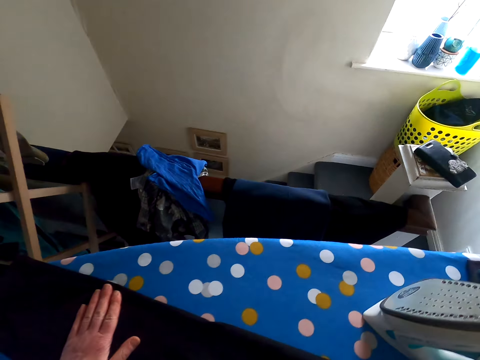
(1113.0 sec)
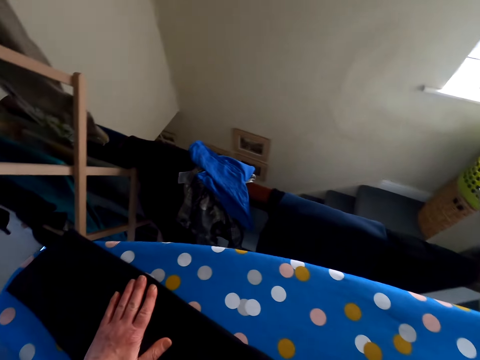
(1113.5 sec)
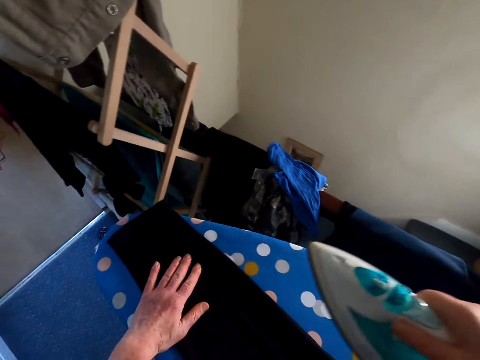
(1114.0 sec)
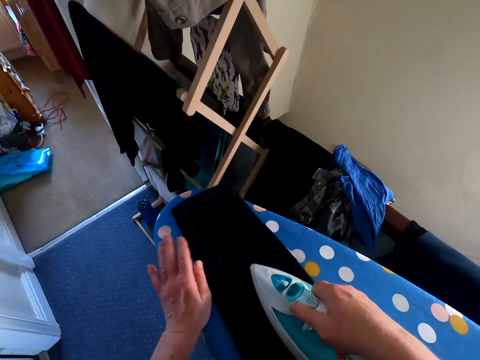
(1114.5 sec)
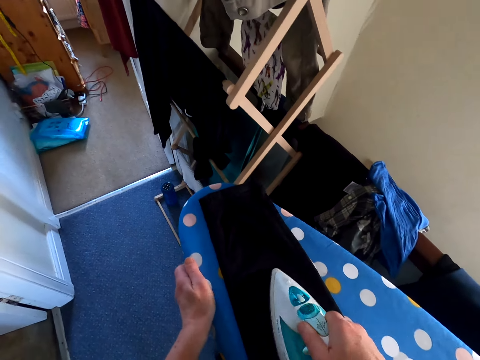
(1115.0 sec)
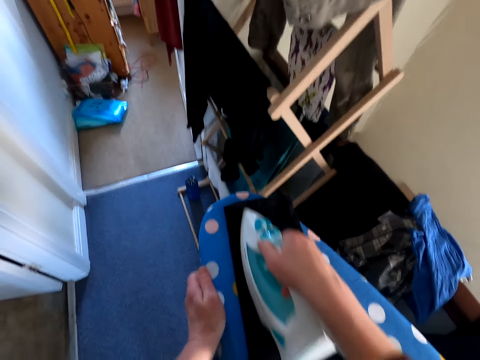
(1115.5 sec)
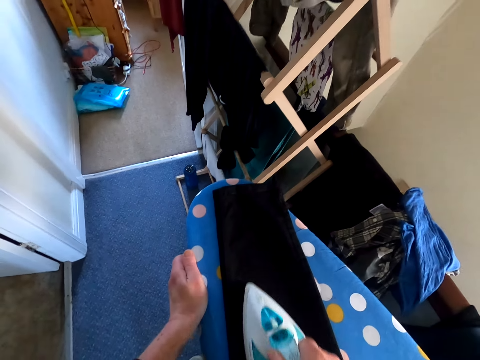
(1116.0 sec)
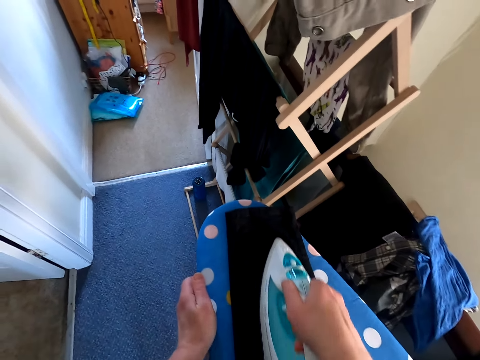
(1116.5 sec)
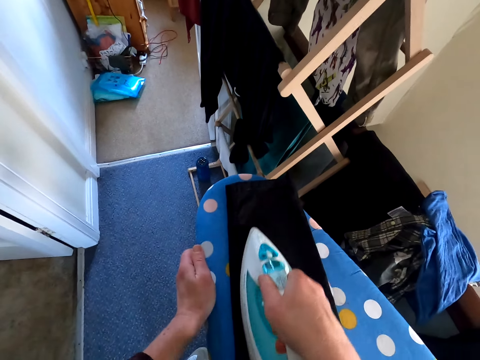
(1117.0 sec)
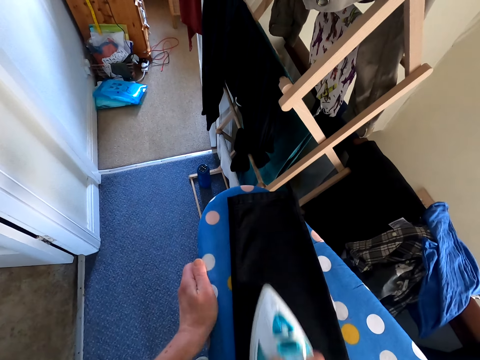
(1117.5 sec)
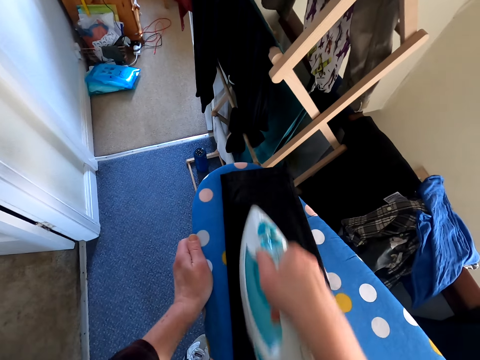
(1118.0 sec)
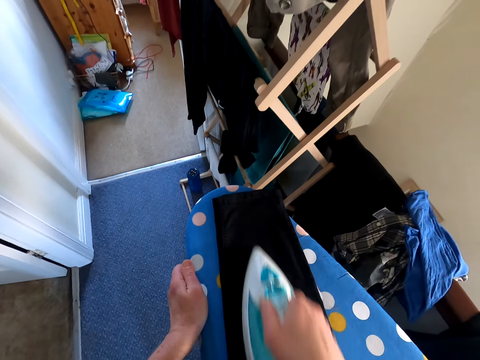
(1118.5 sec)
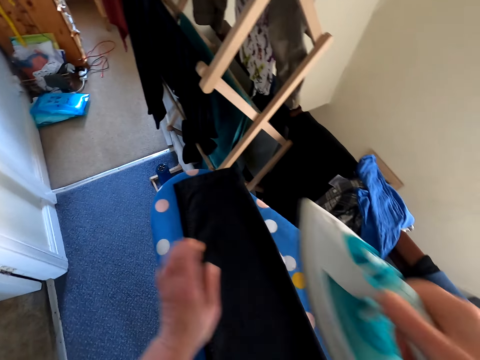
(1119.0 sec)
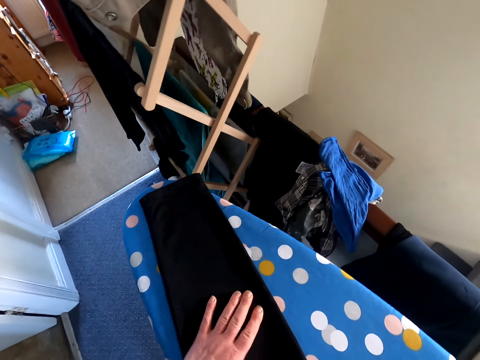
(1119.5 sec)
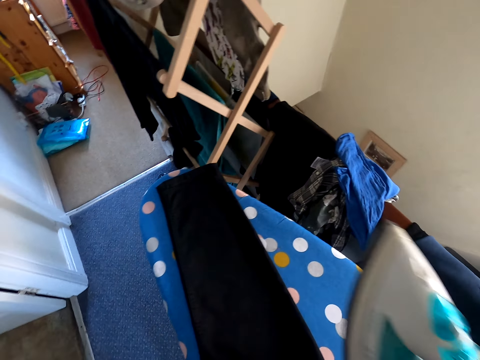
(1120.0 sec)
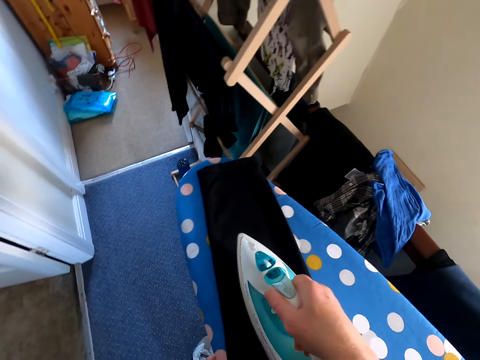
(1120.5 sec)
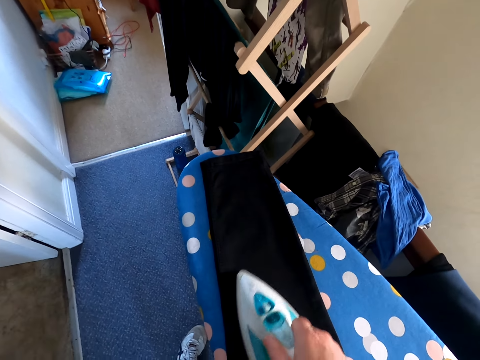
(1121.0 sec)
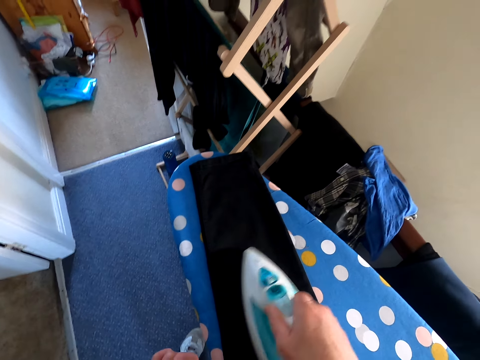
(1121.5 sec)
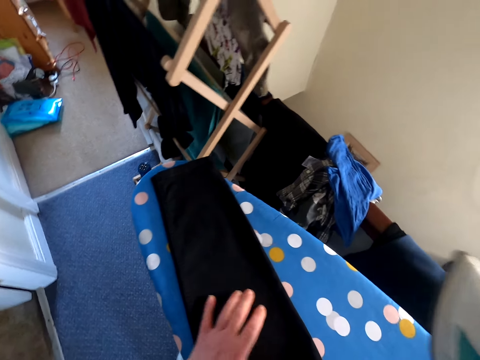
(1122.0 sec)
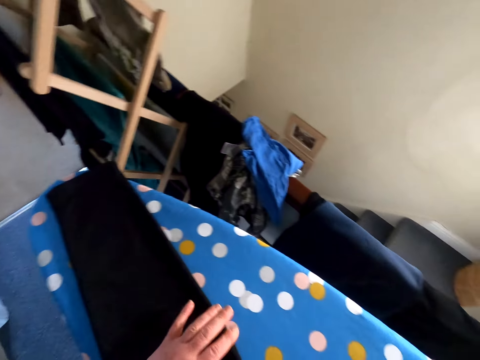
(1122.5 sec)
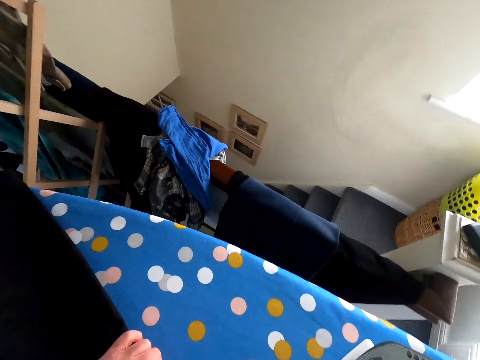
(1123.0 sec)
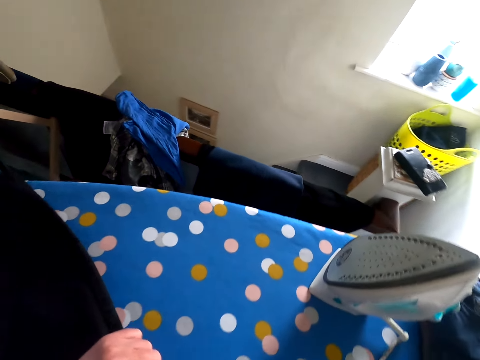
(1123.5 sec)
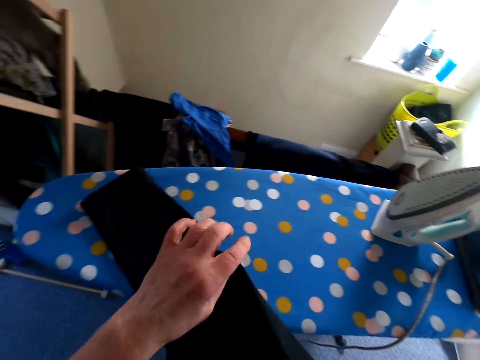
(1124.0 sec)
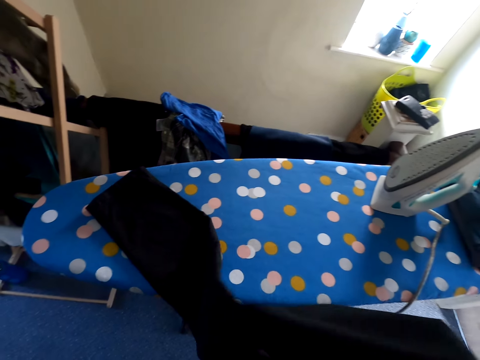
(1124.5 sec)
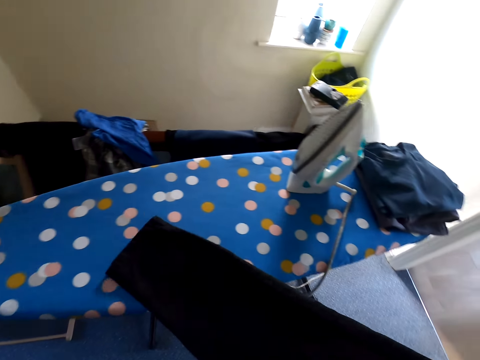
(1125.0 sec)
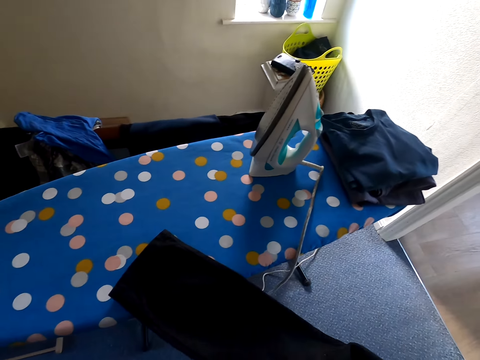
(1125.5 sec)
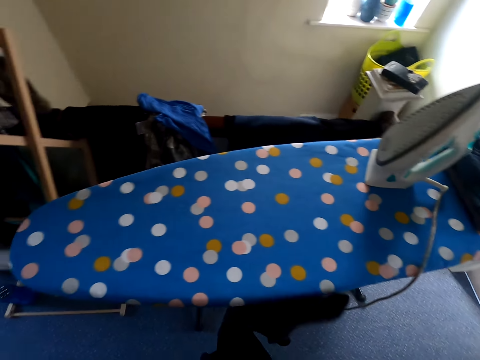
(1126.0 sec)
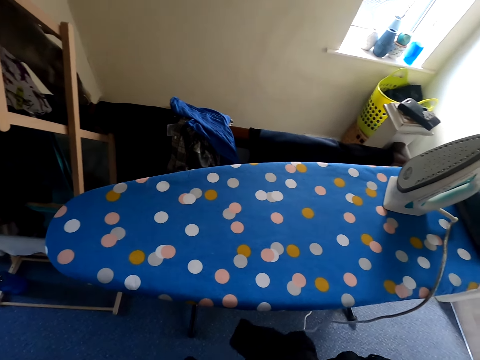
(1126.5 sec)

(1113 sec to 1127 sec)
The camera wearer irons the cloth on the iron board. They hold the iron. They iron the trouser. They touch the trouser. They lift up the trouser.

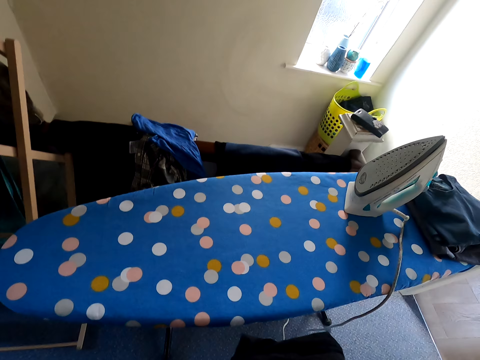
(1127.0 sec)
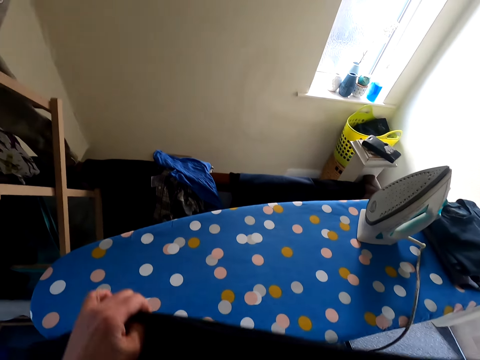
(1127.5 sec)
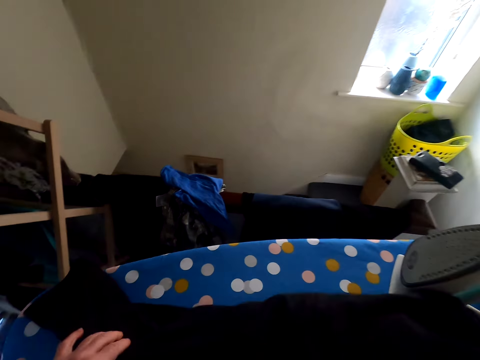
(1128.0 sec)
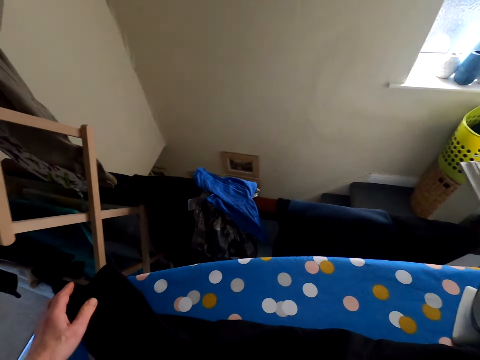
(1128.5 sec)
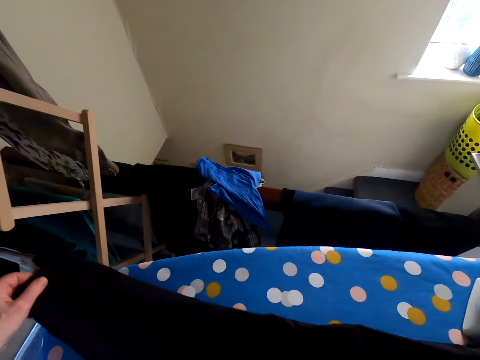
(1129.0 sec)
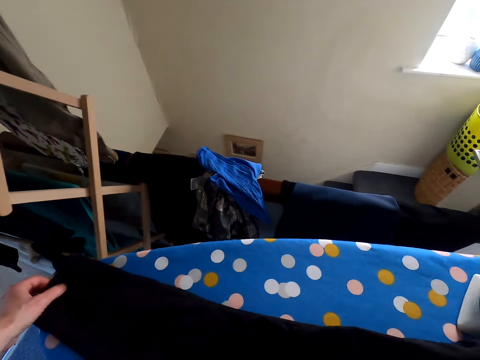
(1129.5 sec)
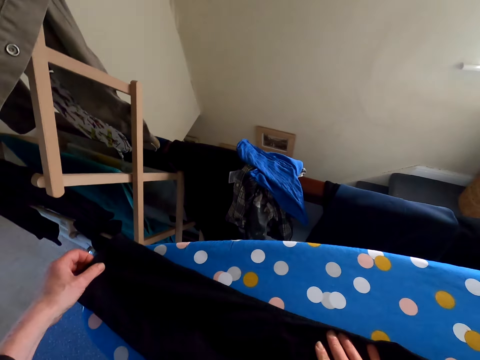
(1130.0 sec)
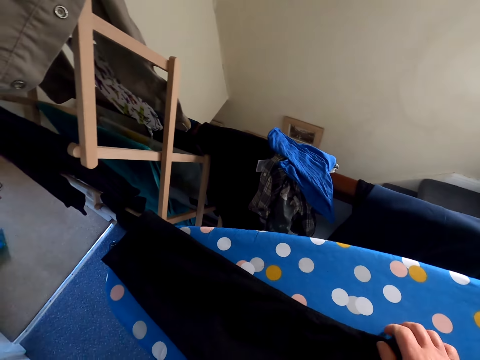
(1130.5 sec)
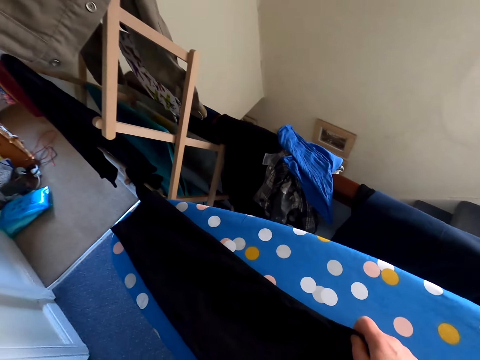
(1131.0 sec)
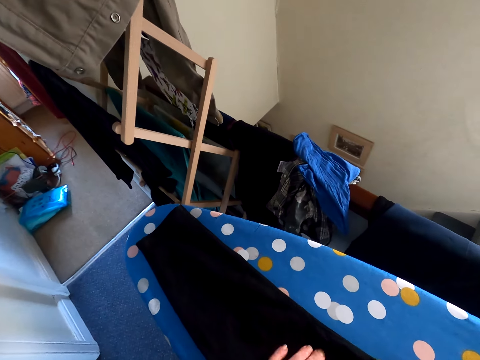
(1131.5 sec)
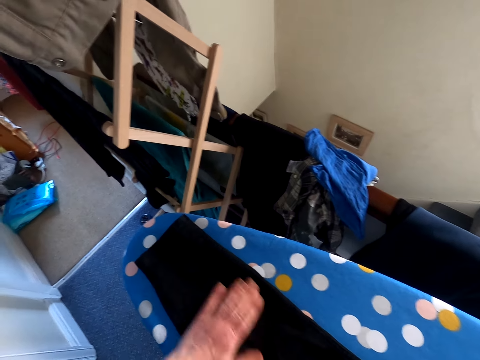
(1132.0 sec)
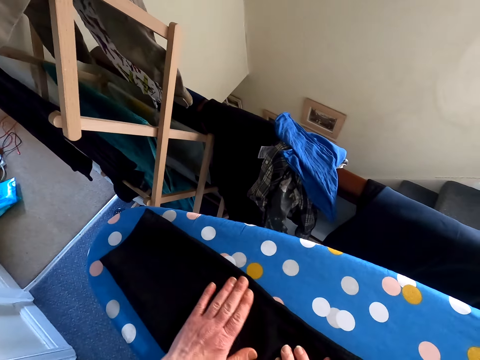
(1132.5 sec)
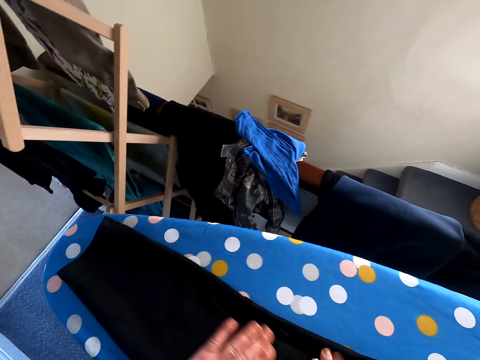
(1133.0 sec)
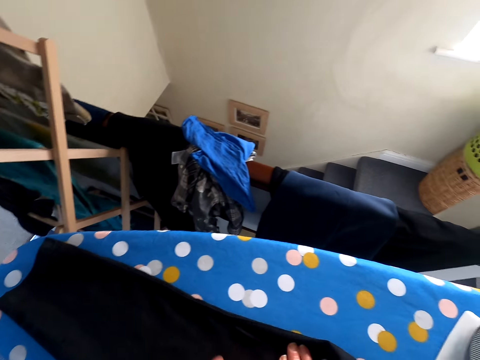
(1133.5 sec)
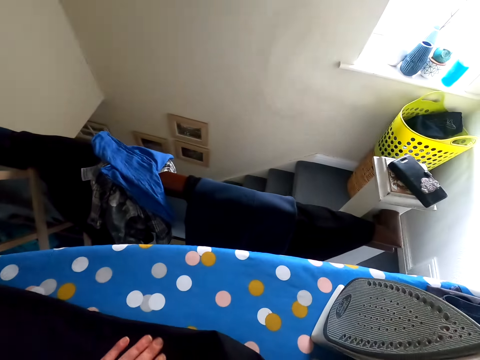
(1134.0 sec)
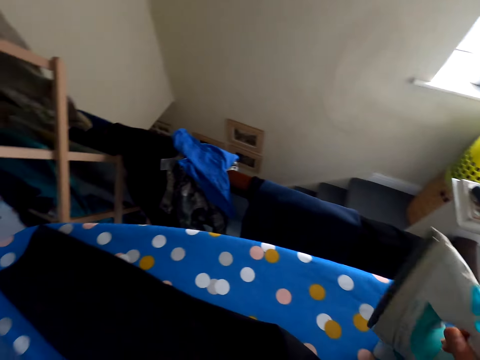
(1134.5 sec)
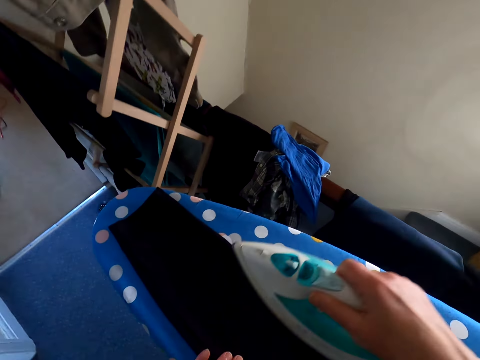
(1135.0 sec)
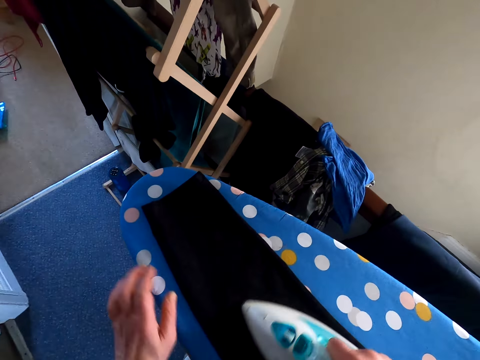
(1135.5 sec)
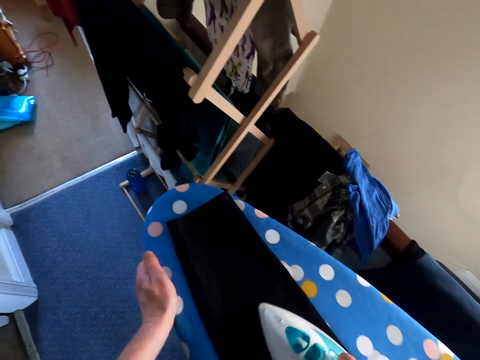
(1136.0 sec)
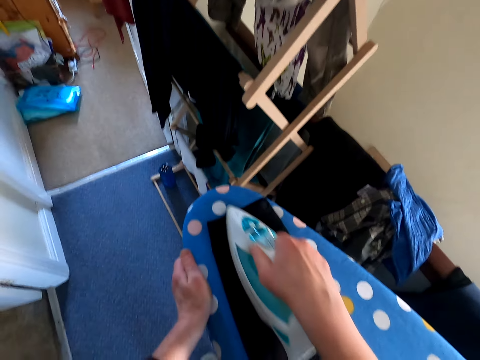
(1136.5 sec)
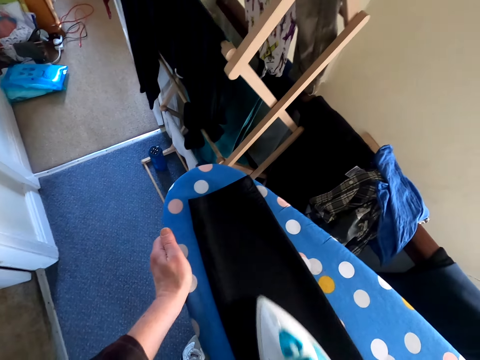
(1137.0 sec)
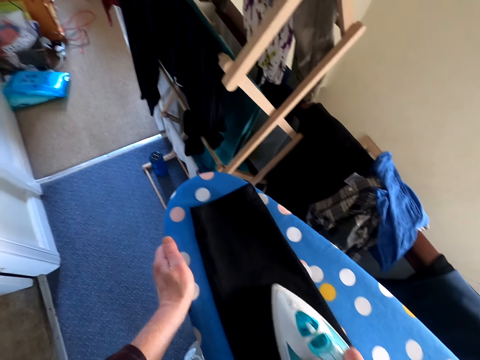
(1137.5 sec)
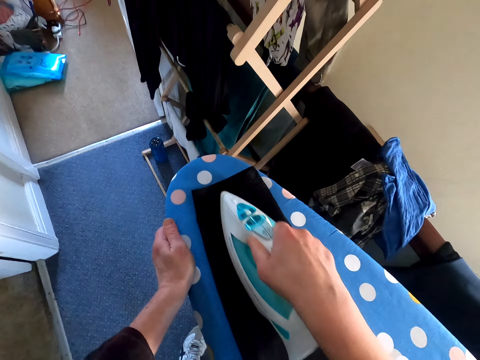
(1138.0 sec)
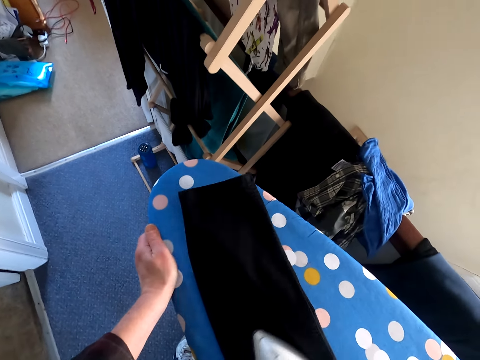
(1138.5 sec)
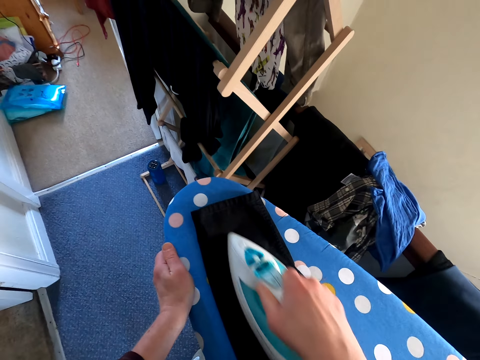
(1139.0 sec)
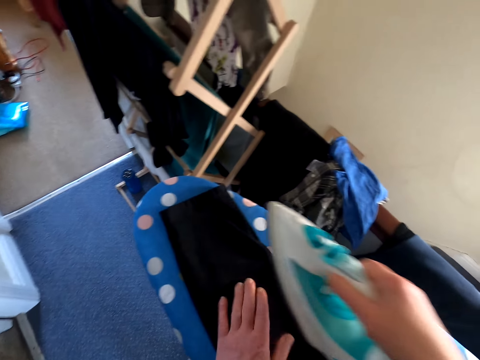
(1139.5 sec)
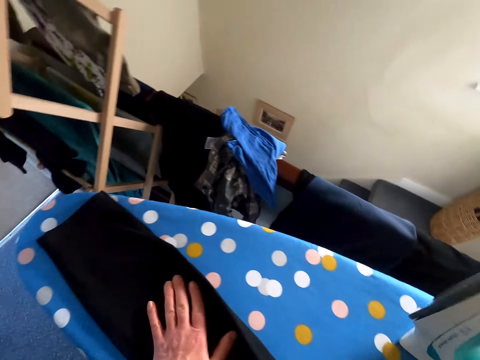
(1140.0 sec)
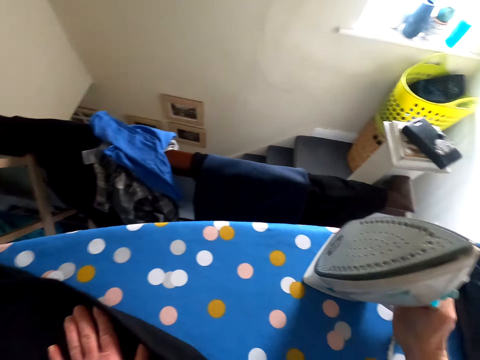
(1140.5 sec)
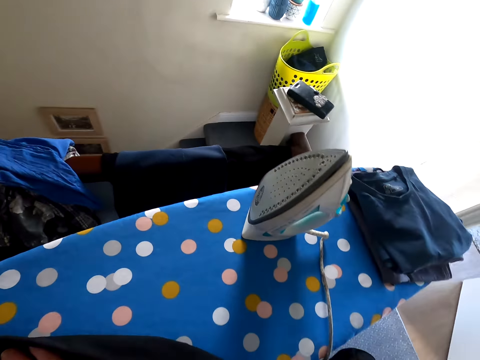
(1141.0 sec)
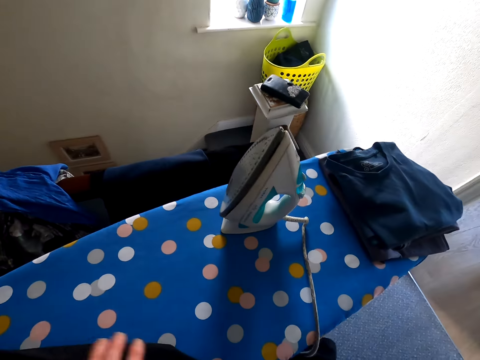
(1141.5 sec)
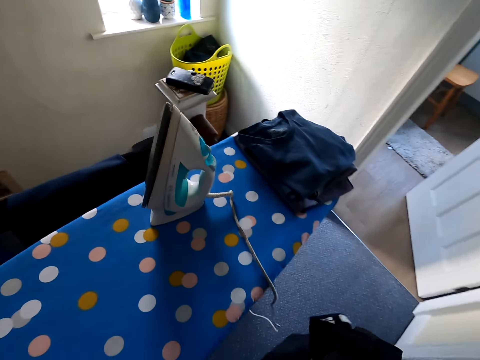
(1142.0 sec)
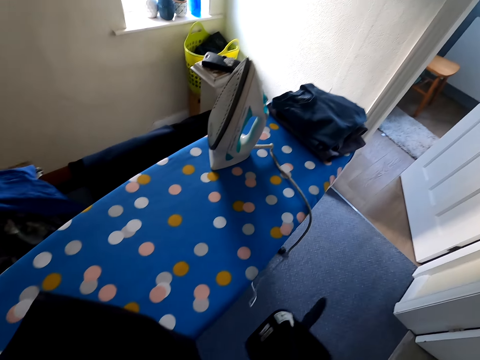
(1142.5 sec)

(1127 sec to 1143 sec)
The camera wearer puts the trouser on the iron stand. They touch the trouser. They rub hands on the cloth. They hold the iron. They iron the cloth on the iron board. They touch the iron stand. They iron the trouser. They put the iron on the iron stand.
